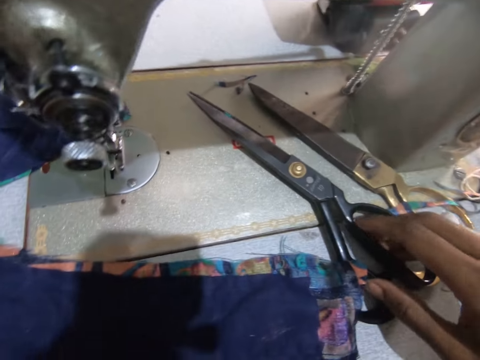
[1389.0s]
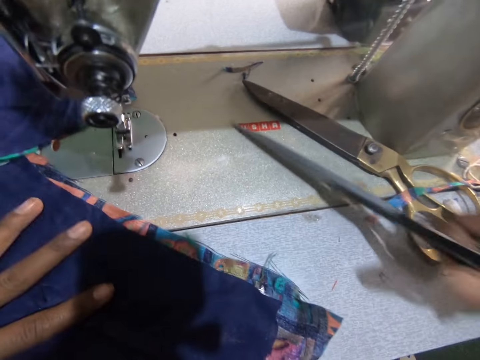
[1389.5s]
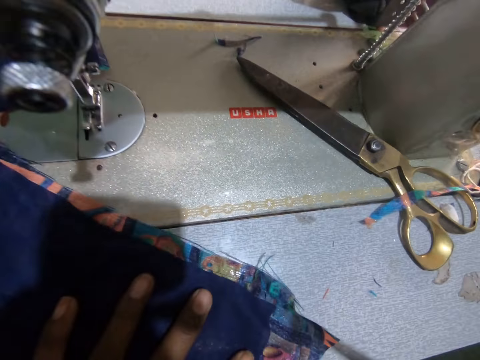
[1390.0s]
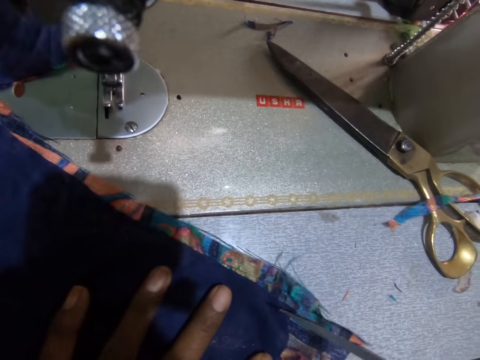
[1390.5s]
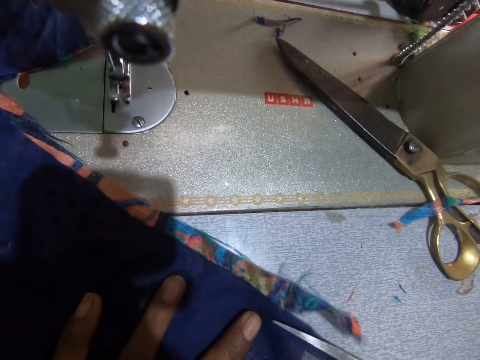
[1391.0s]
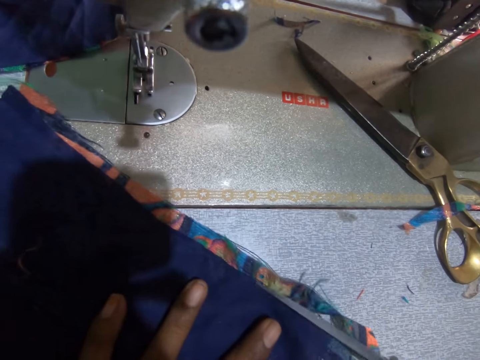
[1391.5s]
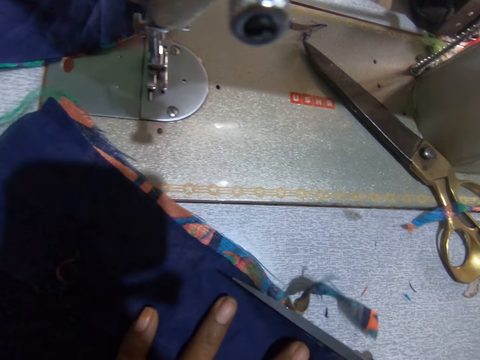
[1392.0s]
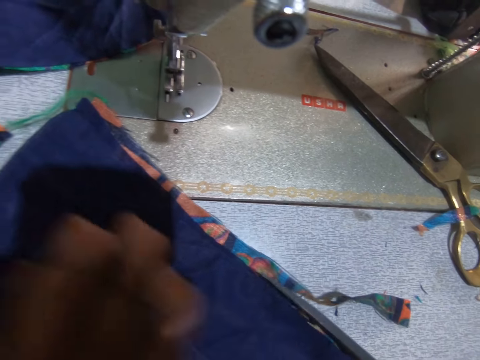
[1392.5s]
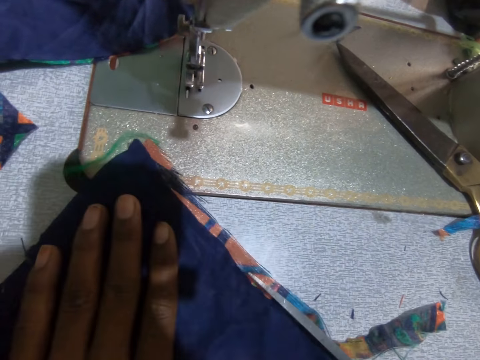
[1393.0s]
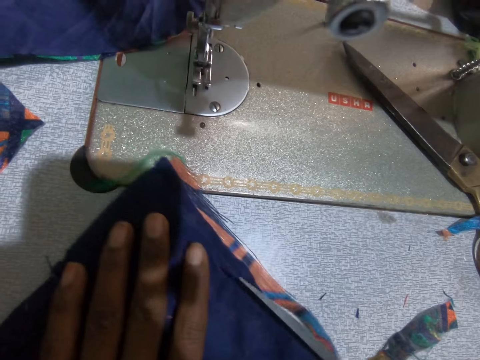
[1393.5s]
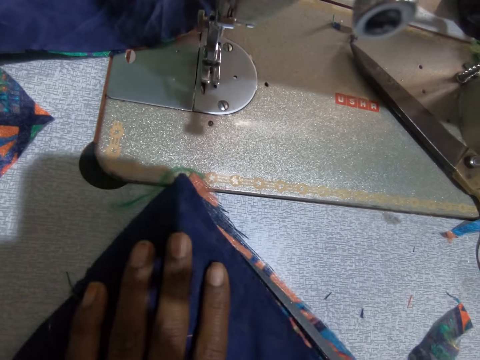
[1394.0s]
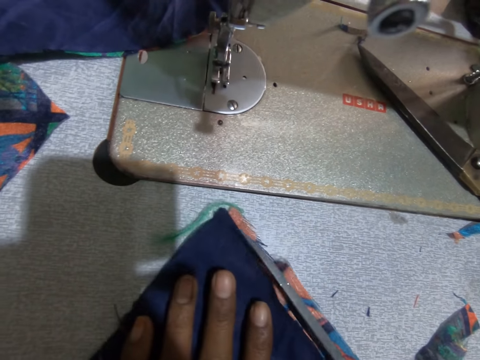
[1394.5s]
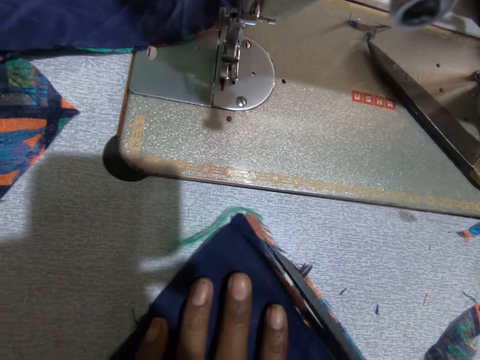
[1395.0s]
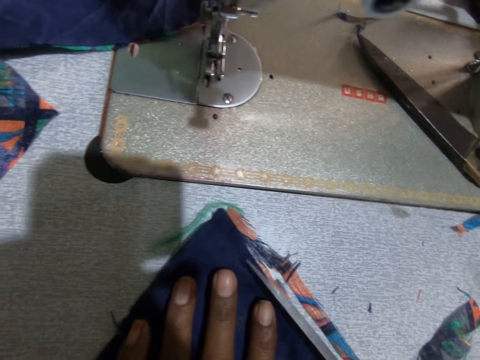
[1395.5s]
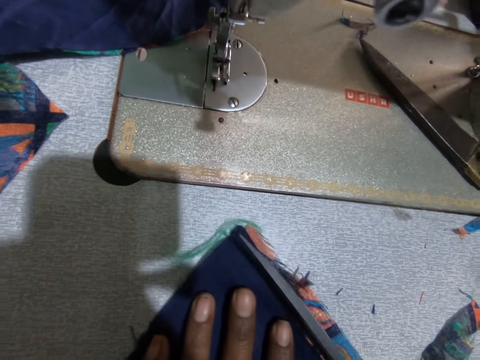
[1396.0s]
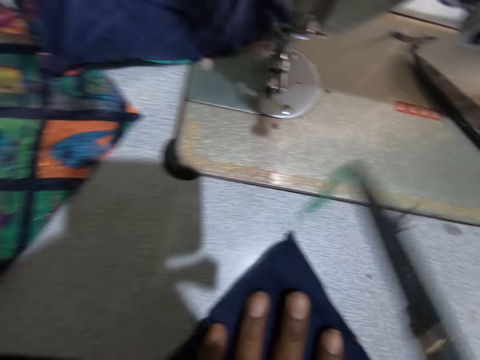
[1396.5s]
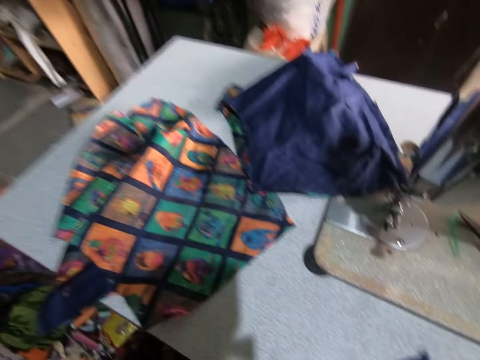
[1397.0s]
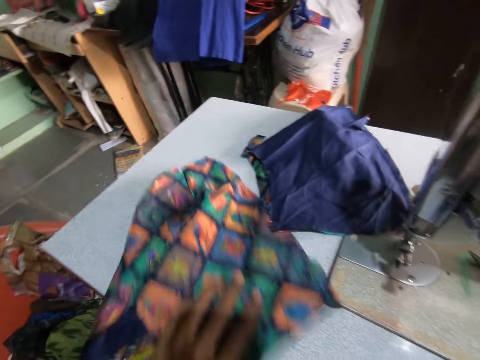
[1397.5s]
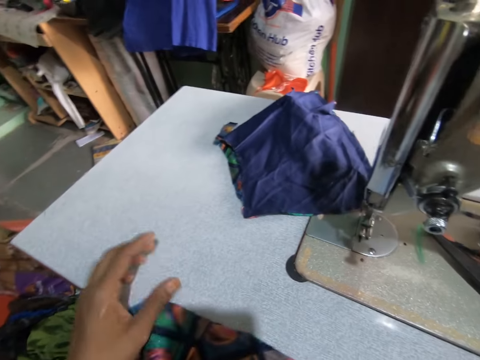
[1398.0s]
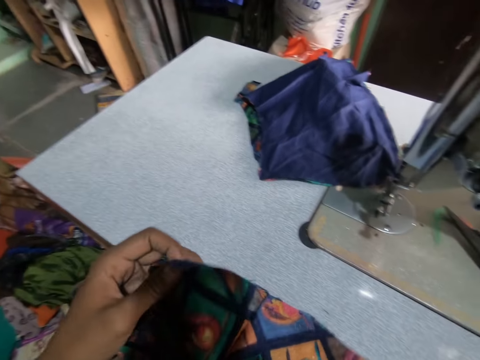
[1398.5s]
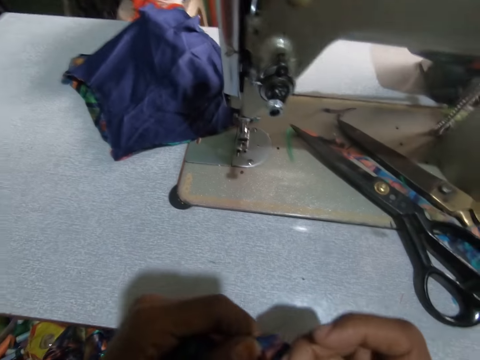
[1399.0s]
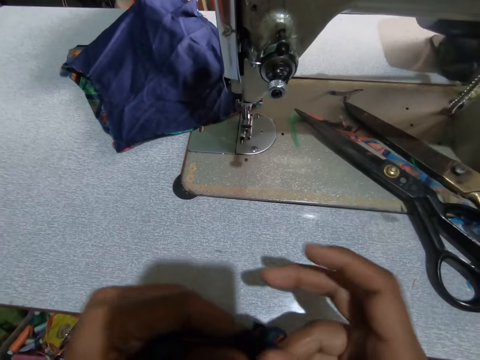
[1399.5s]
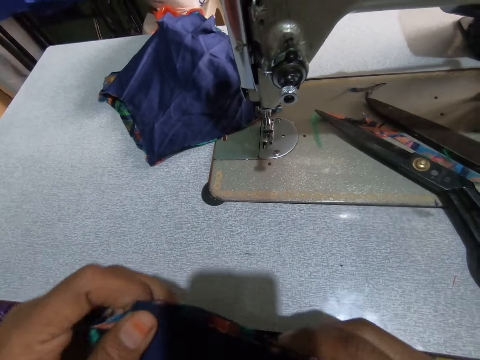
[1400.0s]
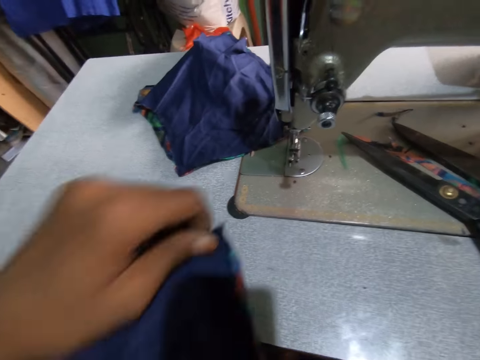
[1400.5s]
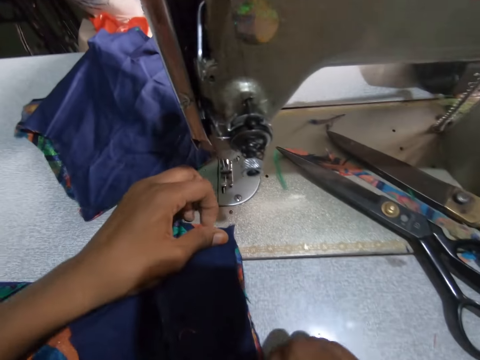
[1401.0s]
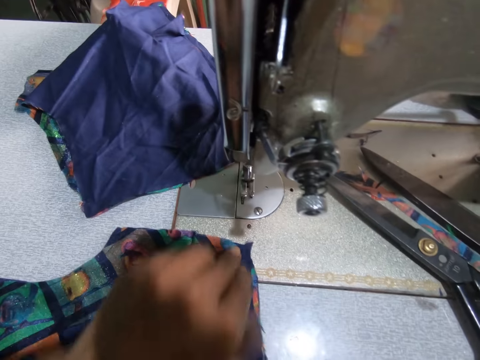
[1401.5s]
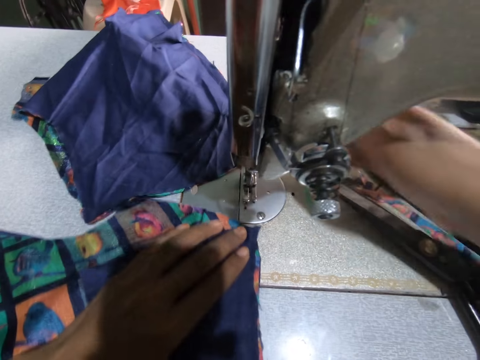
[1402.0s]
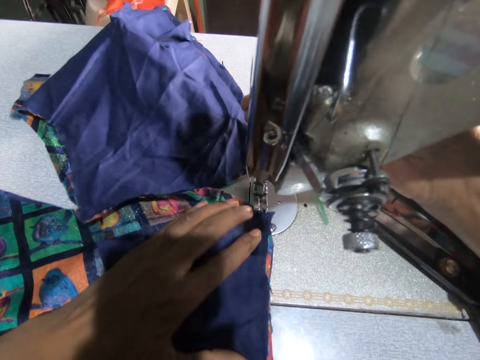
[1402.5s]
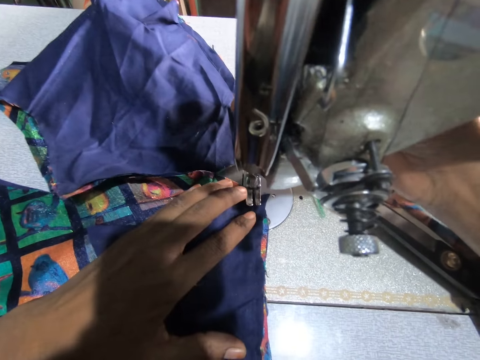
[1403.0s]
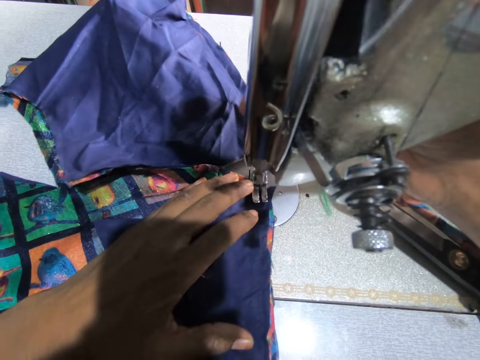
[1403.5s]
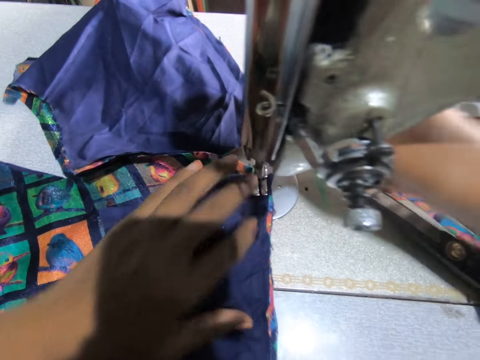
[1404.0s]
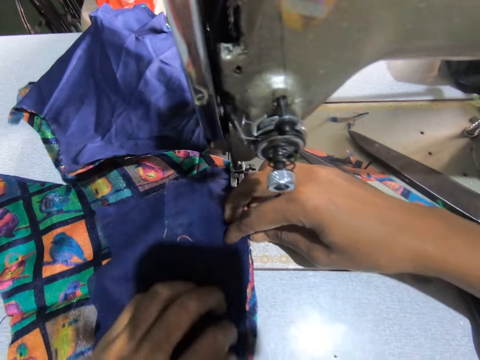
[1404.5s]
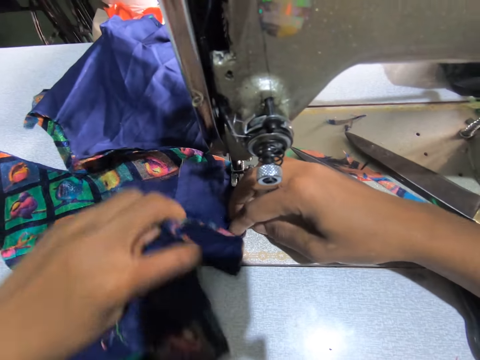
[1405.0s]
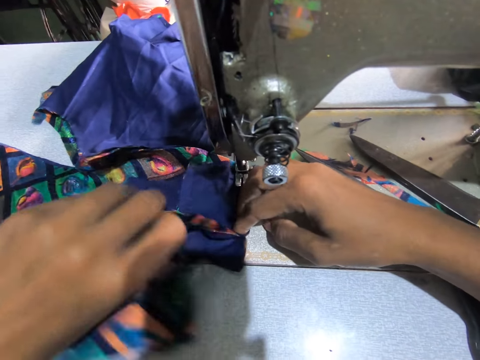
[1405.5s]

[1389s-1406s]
The camera wearer moves the fabric on the table. They carry the scissors. They cut the cloth with the scissors. They move the scissors aside. They adjust the cloth with the left hand. They hold the fabric. They join the clothes together. They put the fabric down. They sew the cloth with the machine. They move the fabric to the needle and position the needle to the fabric.

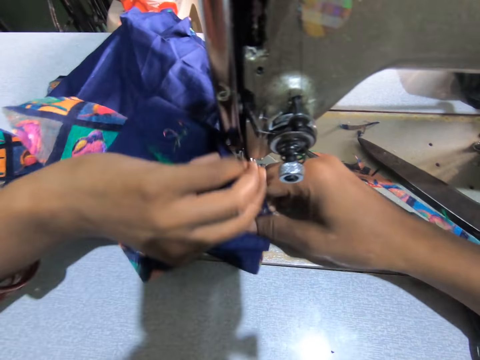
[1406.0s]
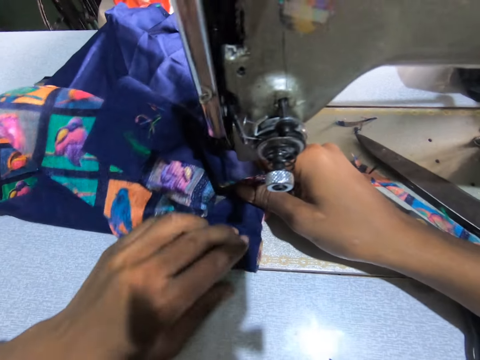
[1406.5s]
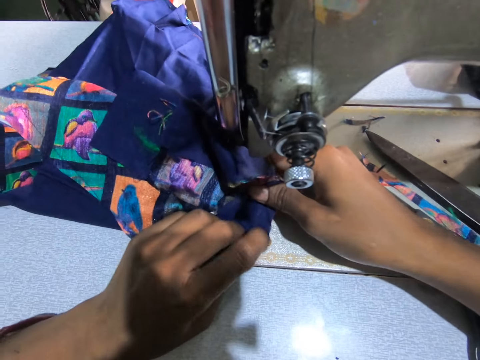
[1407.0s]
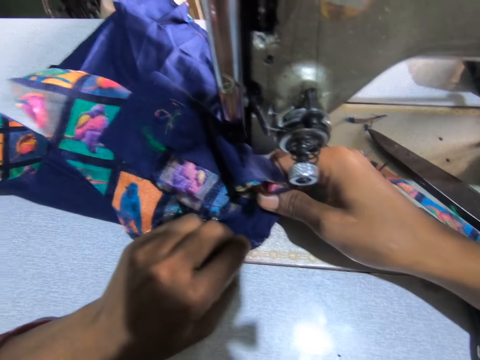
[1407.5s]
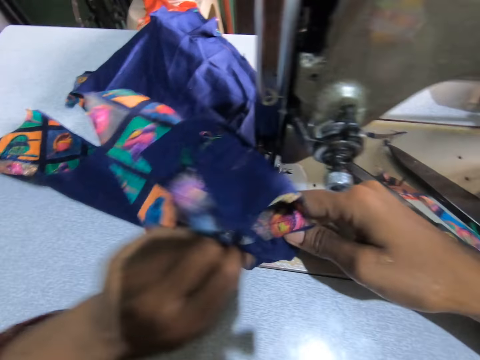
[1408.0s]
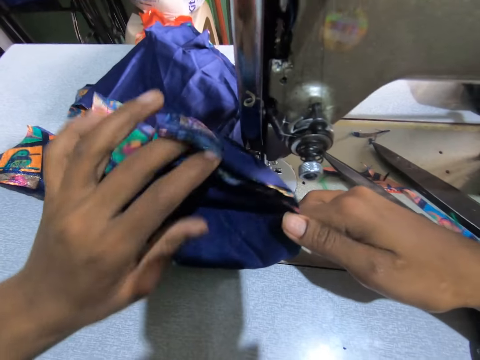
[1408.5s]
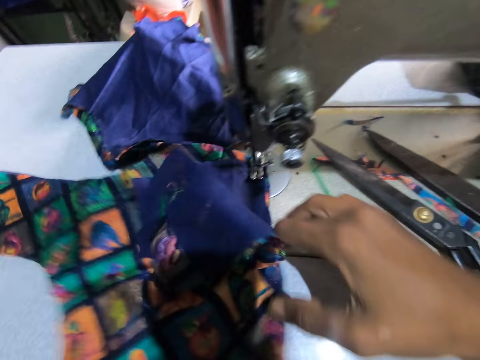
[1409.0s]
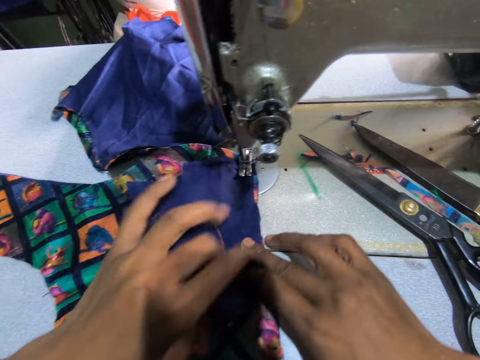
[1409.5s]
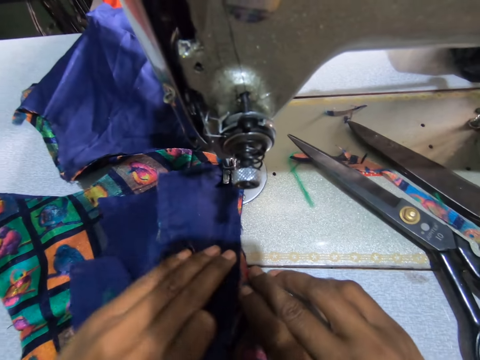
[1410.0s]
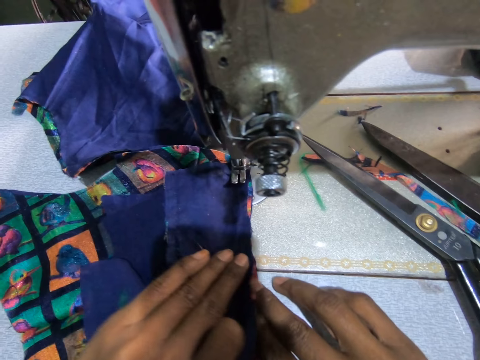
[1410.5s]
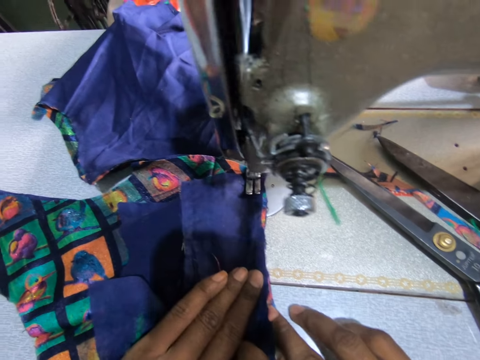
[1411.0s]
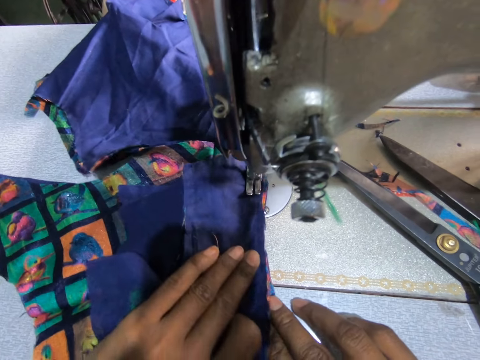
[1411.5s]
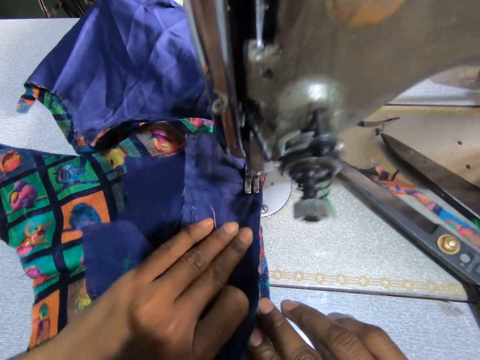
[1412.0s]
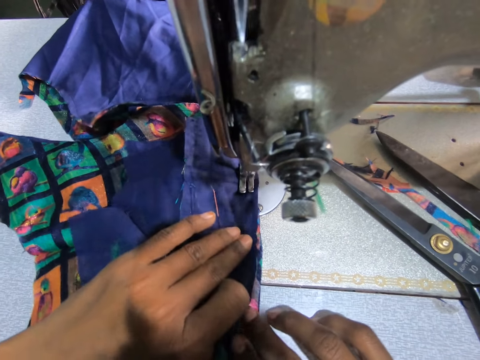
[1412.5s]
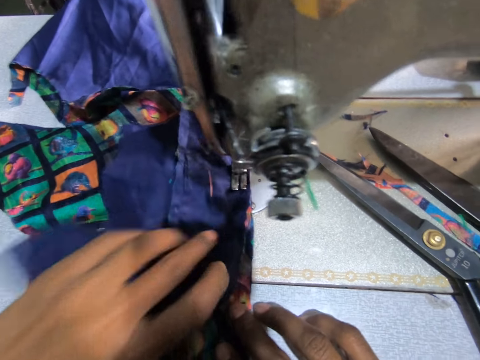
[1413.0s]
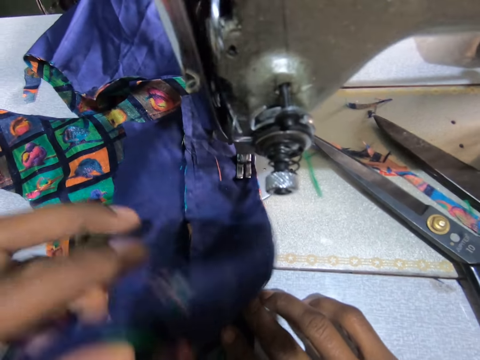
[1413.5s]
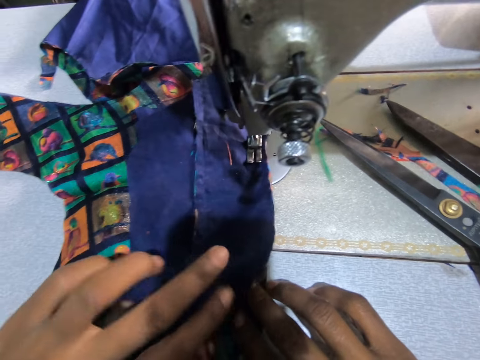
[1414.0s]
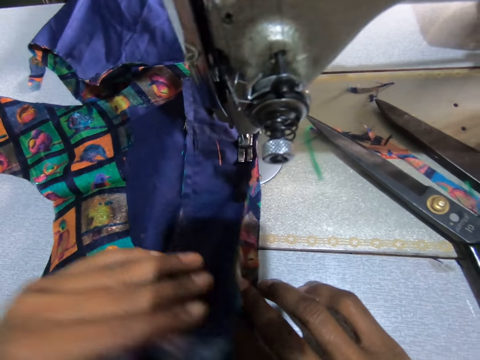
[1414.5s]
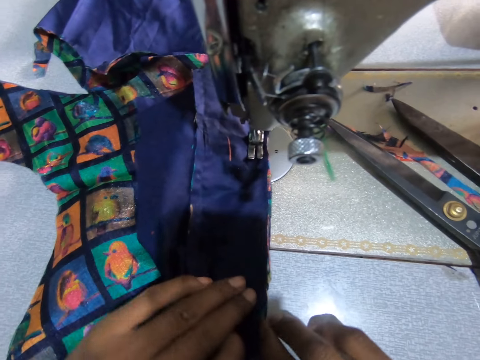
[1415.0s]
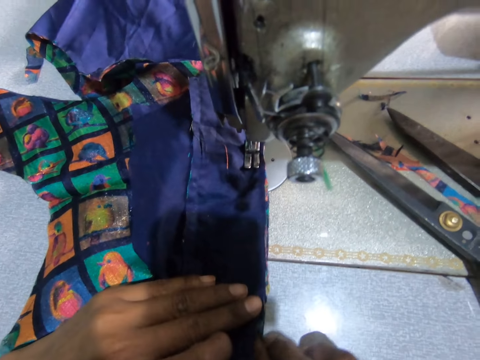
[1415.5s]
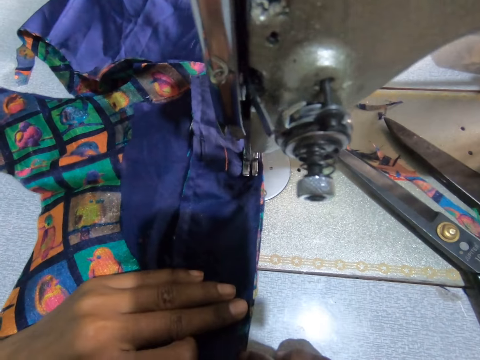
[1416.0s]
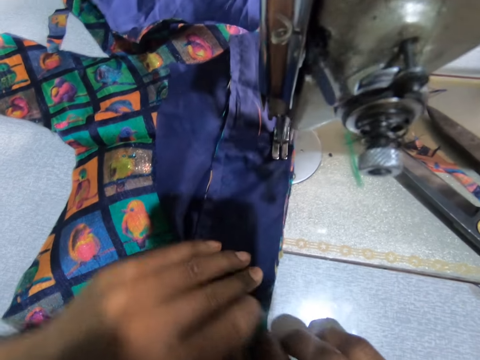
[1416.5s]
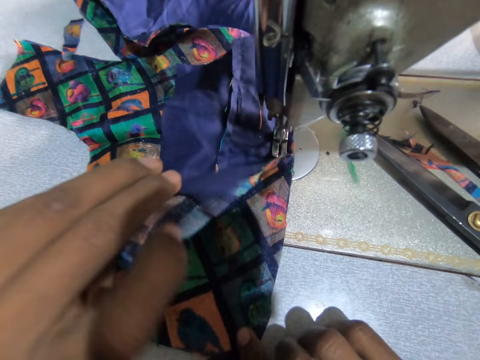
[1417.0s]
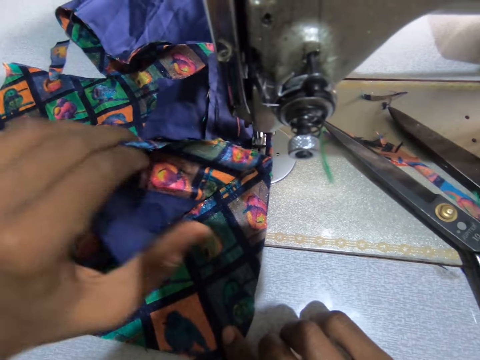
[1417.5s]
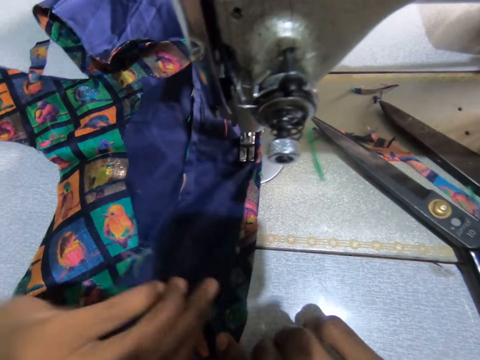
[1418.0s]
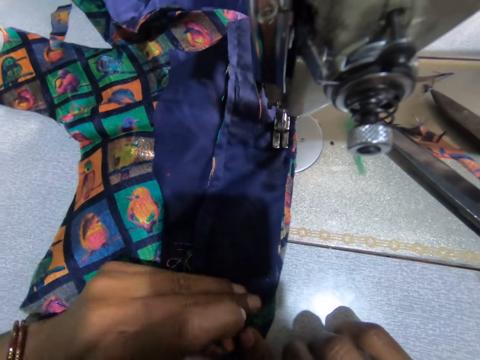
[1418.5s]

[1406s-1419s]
The camera wearer folds the fabrics. They move the fabric on the table. They sew the fabric. They move the fabric on the table. They sew the fabric.
